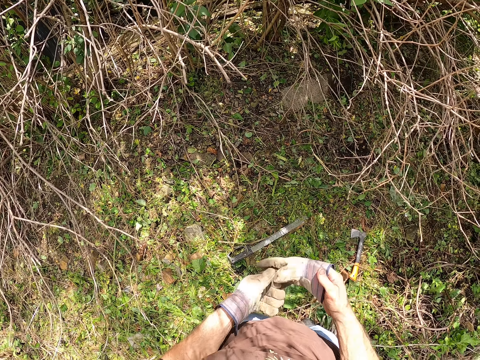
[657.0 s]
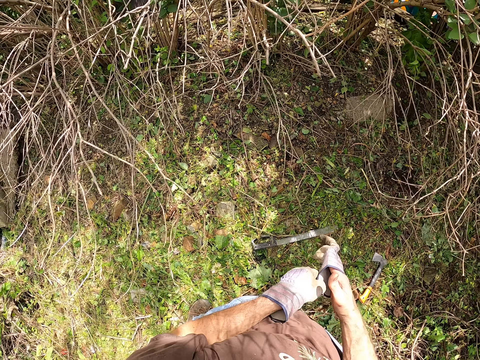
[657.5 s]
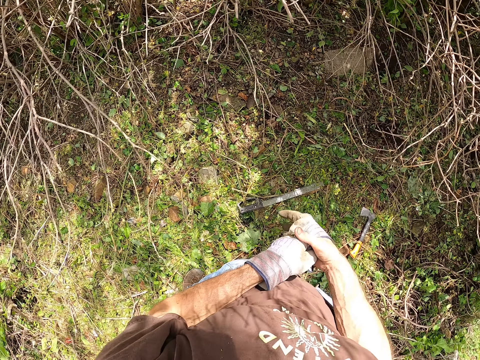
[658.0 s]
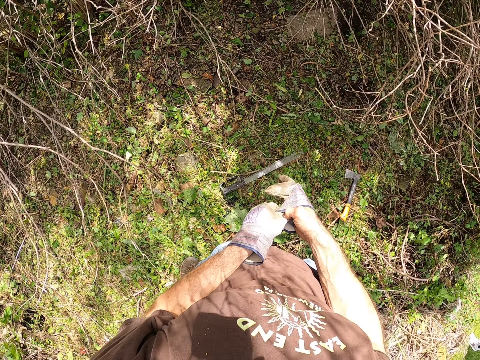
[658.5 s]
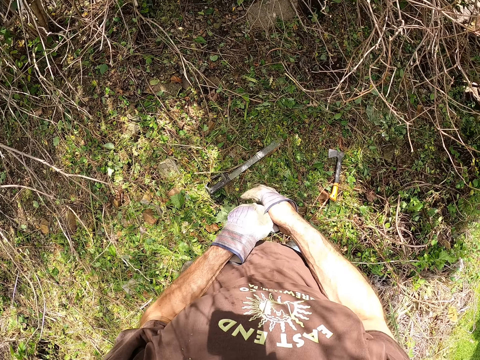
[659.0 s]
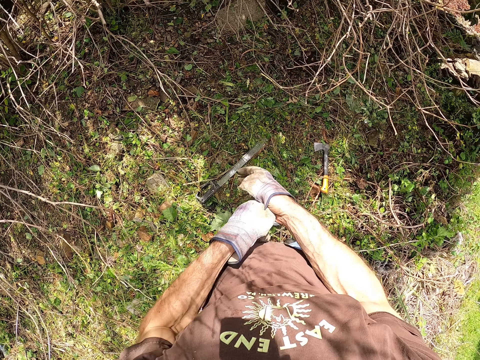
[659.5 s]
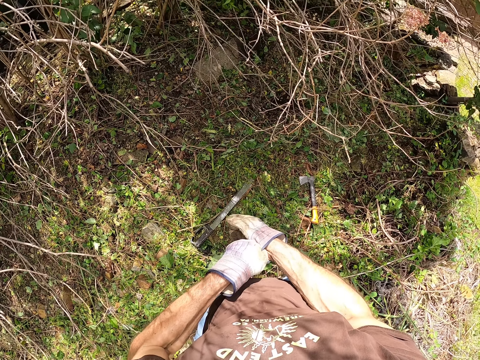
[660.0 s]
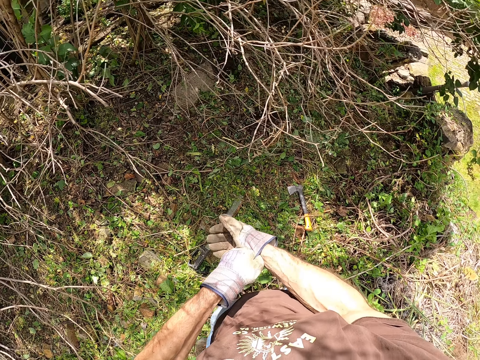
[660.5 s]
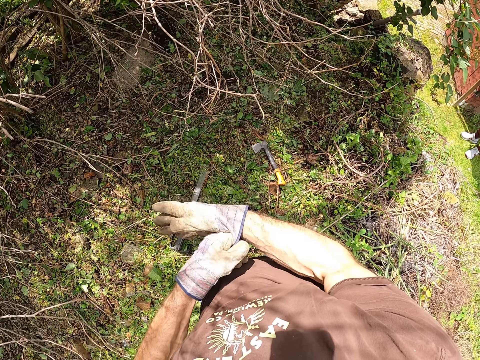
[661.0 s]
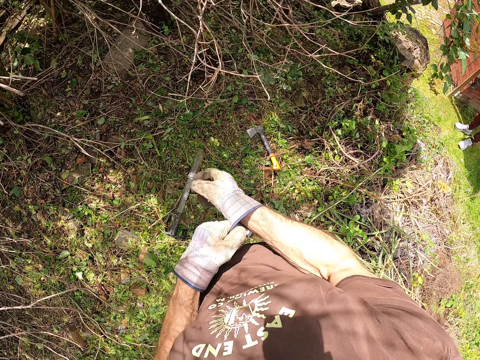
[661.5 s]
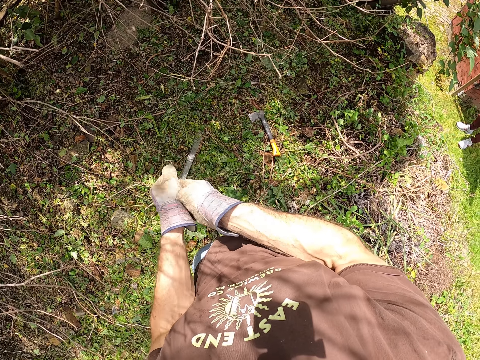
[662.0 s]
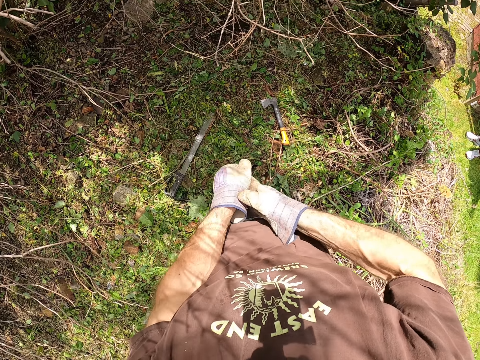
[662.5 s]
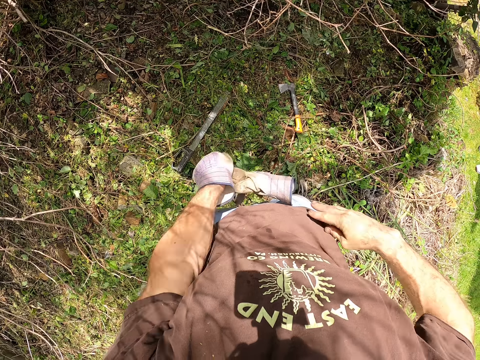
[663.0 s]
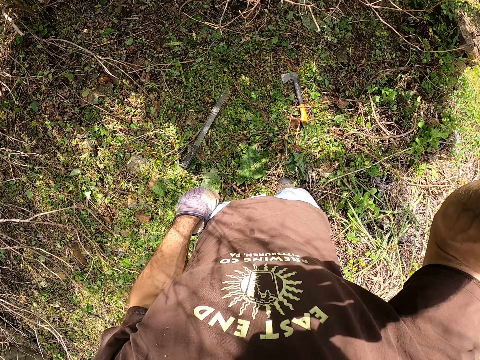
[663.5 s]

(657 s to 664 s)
The camera wearer puts on the gloves. They remove the gloves. They hold something.
